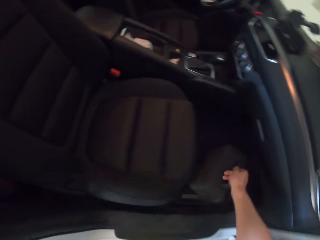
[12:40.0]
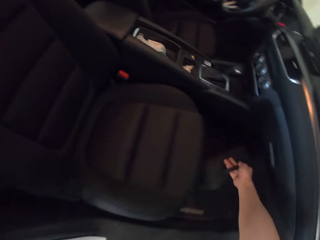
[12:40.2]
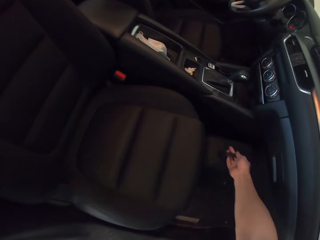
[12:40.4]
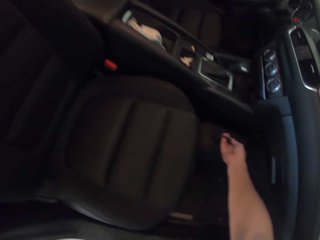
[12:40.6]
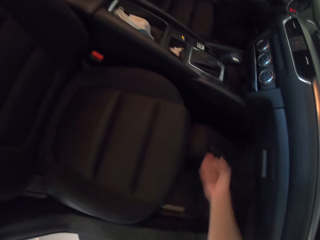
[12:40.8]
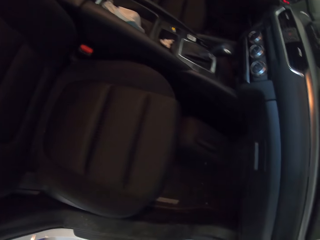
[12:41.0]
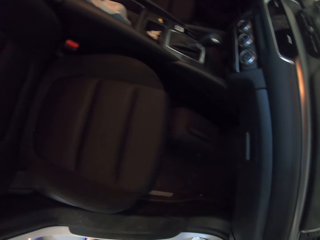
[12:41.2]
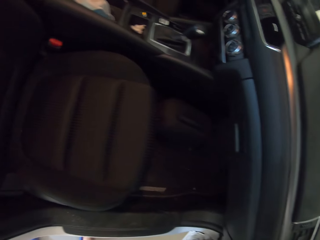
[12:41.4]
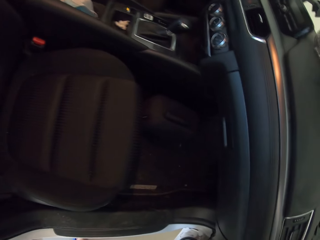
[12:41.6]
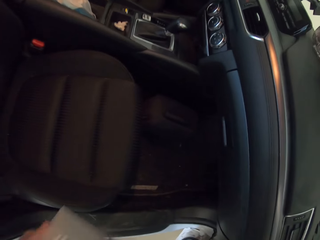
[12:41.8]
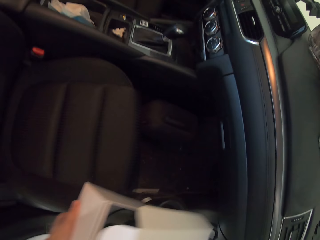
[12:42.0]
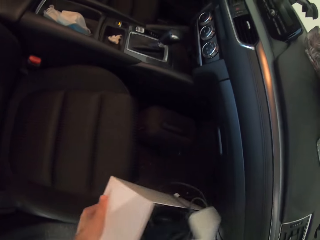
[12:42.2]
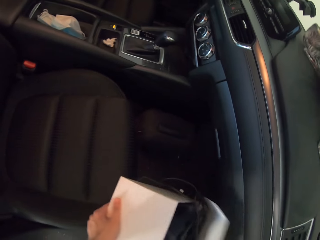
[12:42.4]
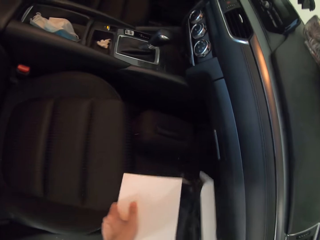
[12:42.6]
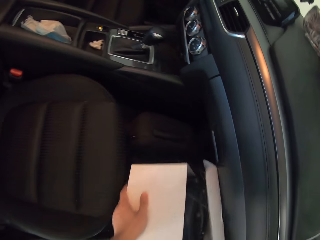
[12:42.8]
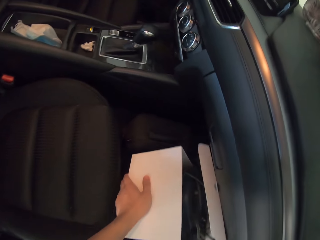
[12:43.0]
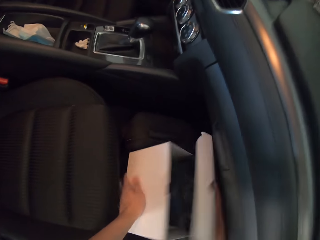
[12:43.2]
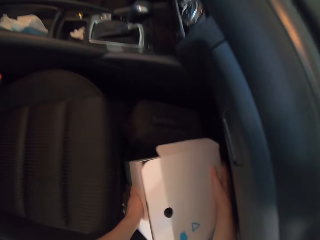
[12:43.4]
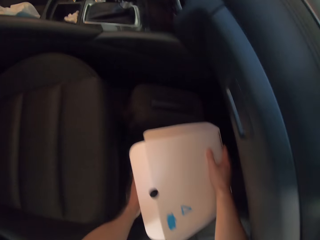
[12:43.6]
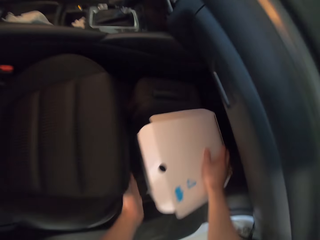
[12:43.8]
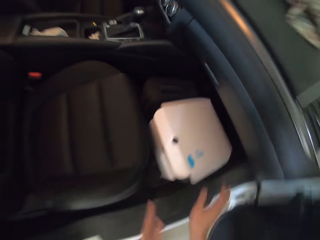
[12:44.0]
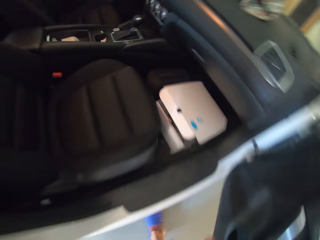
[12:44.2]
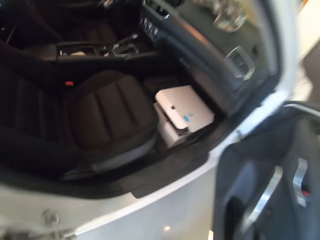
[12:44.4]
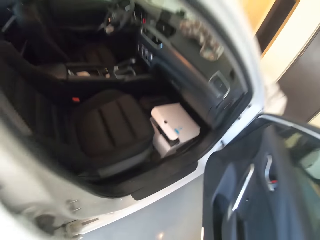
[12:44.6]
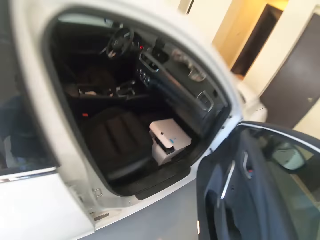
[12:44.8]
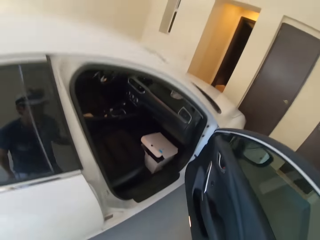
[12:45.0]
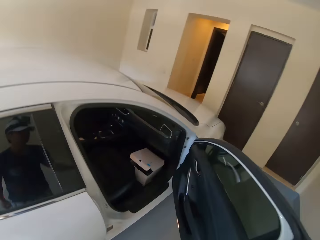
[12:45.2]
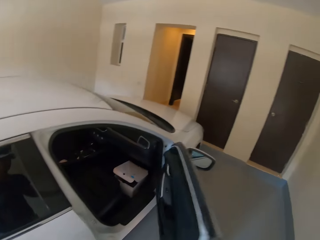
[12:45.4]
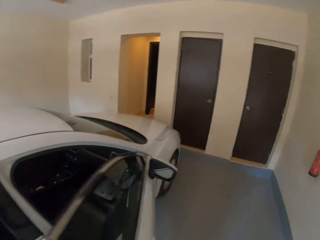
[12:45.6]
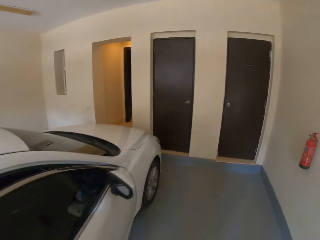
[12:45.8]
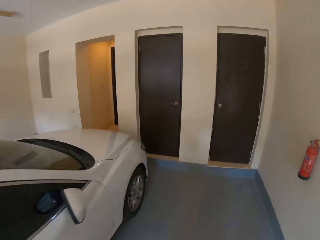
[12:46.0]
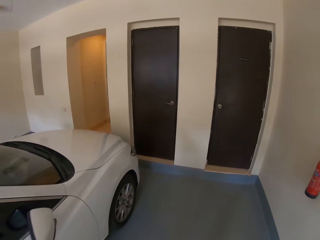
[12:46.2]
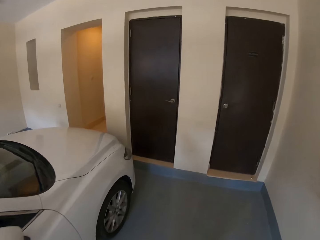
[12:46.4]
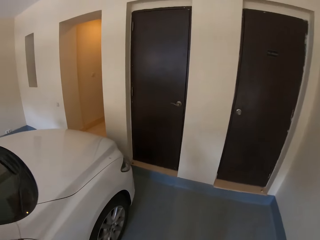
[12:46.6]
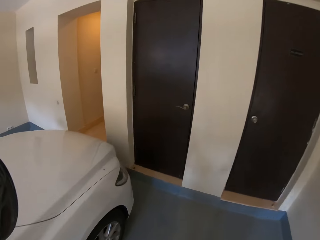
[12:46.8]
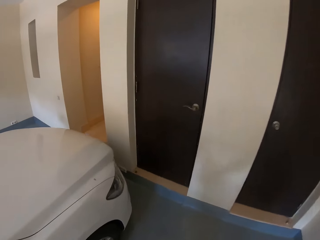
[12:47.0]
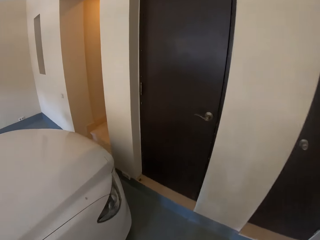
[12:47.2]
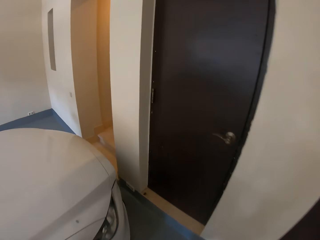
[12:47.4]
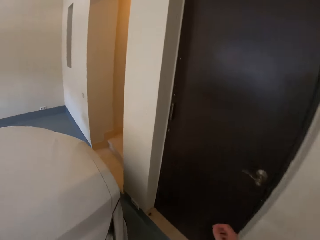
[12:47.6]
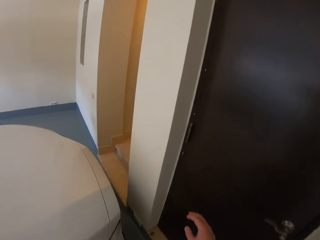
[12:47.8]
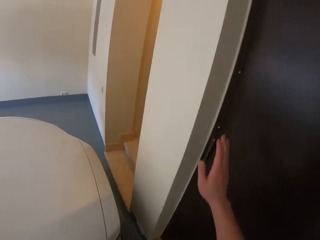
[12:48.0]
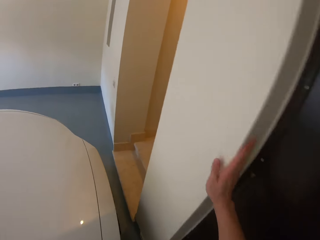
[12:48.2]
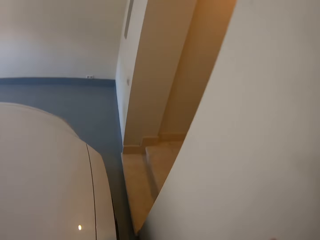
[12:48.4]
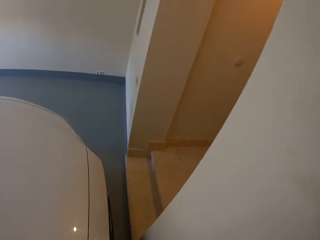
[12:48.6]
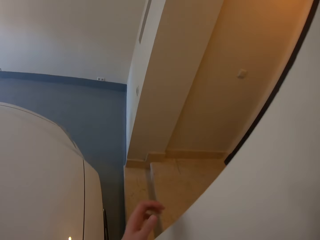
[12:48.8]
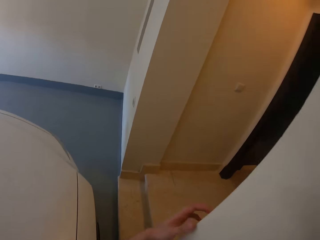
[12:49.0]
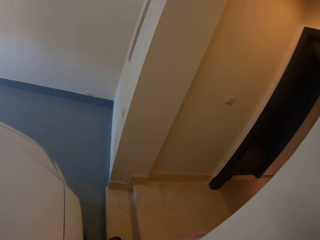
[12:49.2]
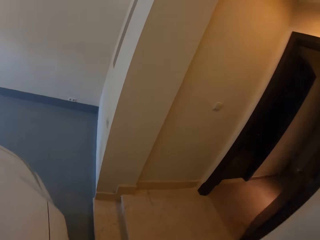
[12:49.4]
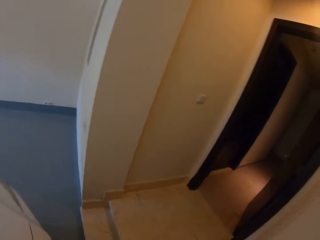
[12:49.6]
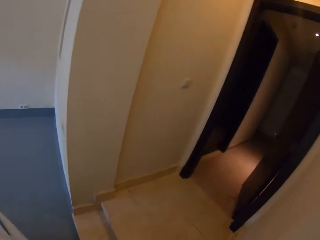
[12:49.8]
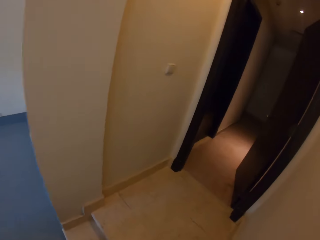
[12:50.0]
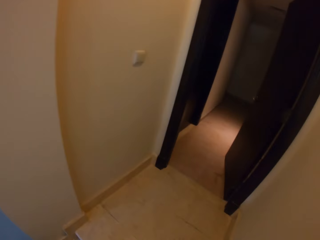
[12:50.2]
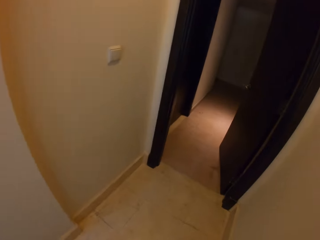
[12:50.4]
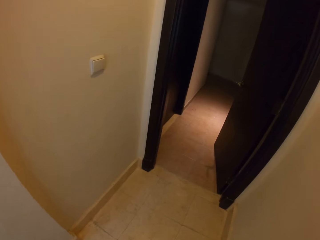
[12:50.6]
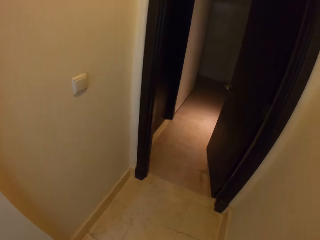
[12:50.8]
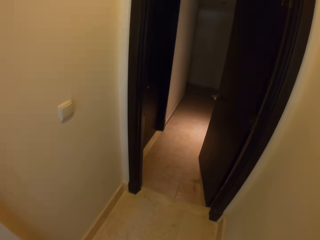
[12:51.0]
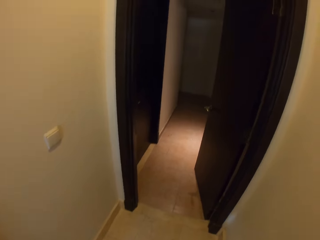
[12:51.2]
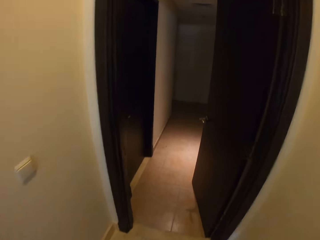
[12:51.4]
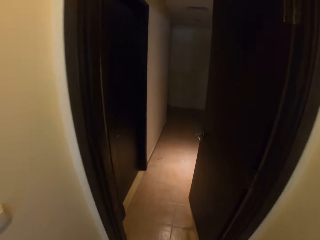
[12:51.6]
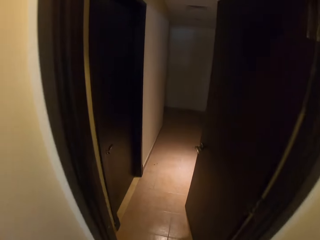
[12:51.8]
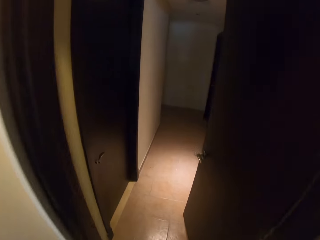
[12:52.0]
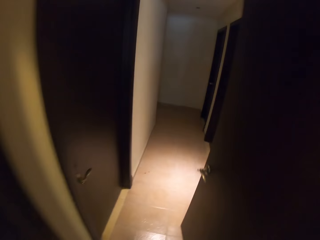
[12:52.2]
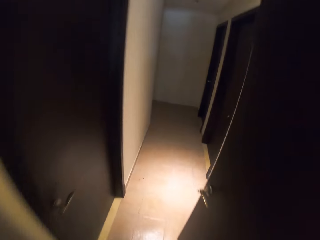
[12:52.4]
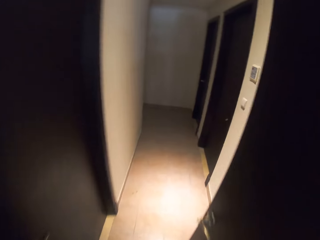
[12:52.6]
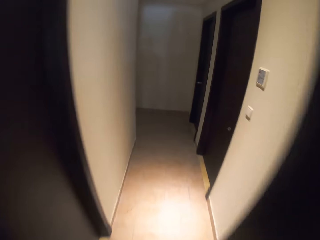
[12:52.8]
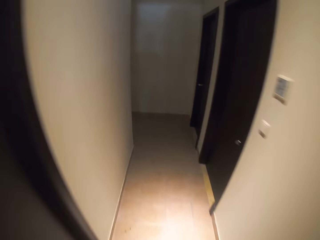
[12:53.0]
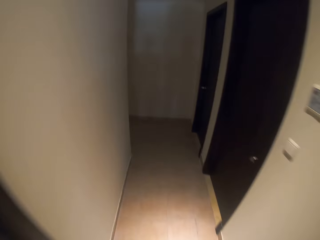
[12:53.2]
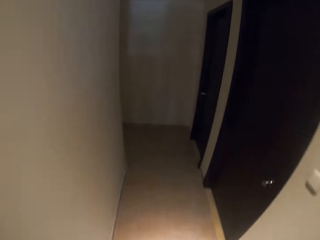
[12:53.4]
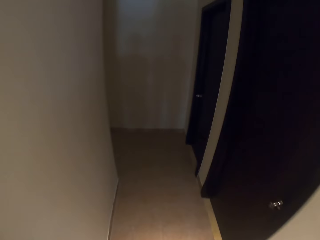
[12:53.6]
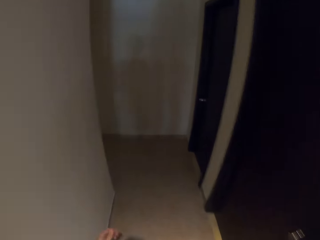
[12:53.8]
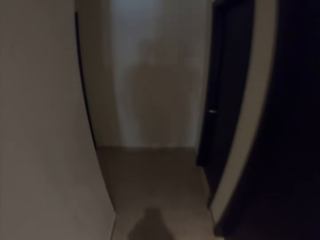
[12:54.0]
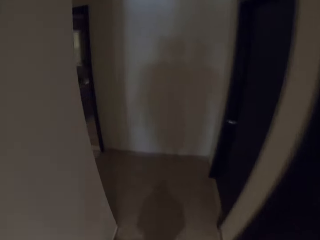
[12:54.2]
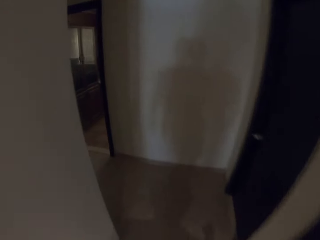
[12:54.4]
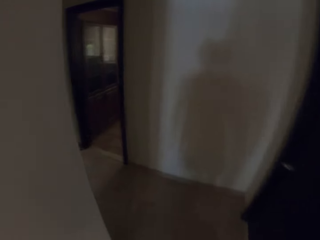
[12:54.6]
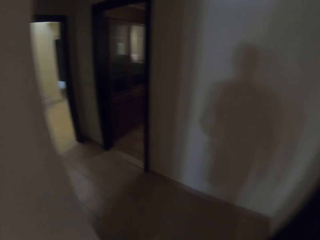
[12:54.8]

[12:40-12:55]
The camera wearer puts a small bag near the driver's seat. They put a small box near the driver's seat. They close the car door. They walk to the house. They touch a wall. They walk through a corridor.

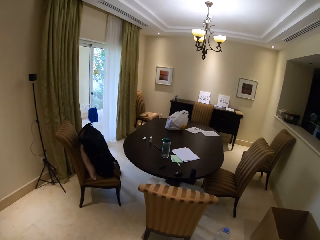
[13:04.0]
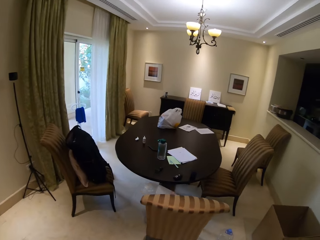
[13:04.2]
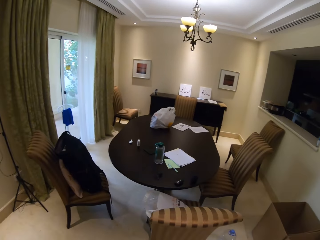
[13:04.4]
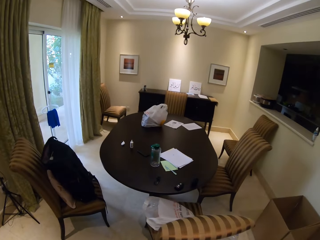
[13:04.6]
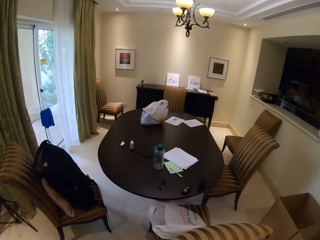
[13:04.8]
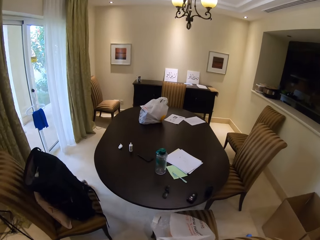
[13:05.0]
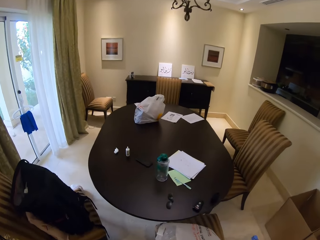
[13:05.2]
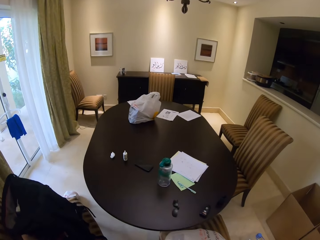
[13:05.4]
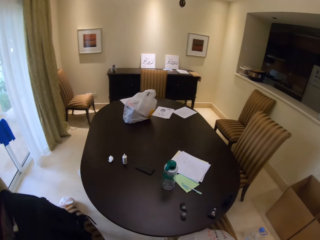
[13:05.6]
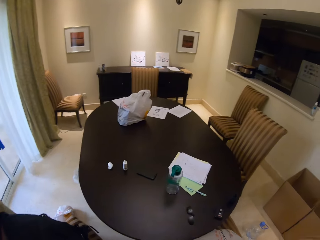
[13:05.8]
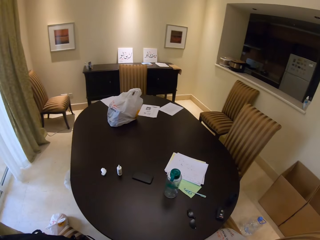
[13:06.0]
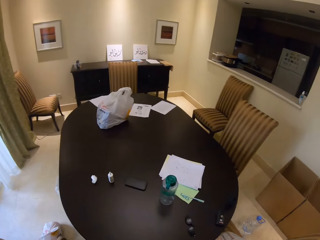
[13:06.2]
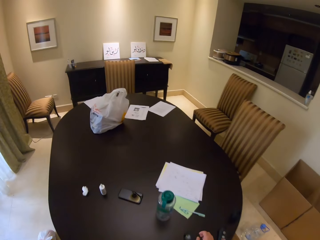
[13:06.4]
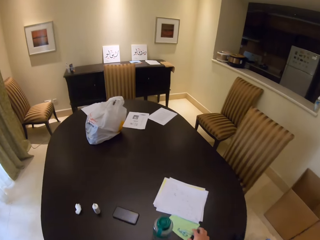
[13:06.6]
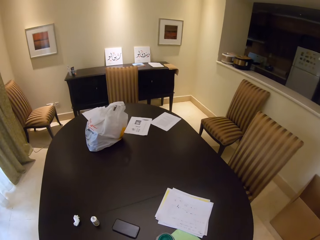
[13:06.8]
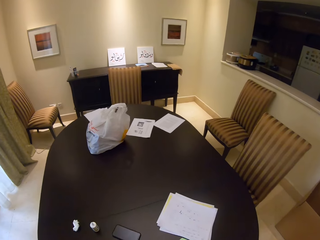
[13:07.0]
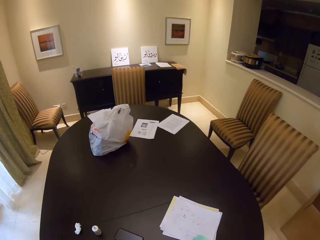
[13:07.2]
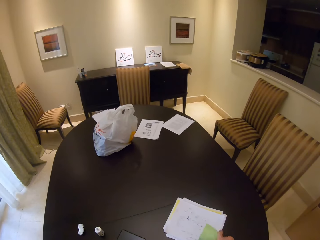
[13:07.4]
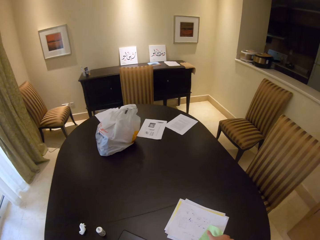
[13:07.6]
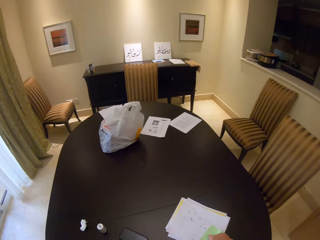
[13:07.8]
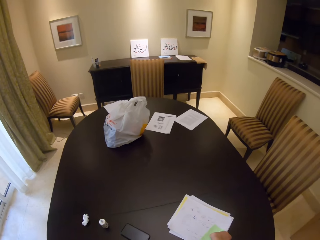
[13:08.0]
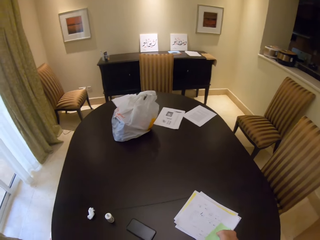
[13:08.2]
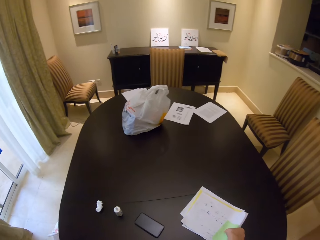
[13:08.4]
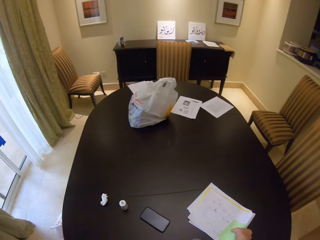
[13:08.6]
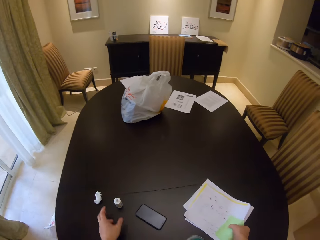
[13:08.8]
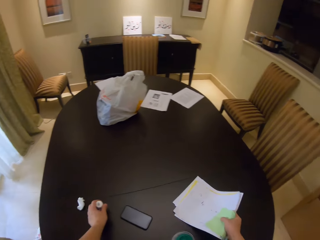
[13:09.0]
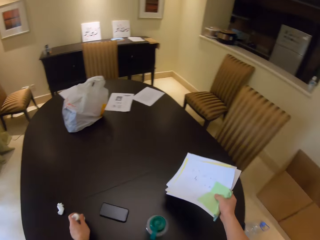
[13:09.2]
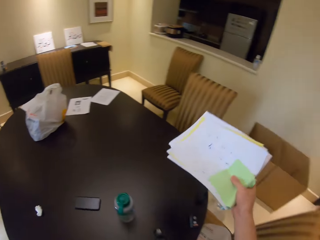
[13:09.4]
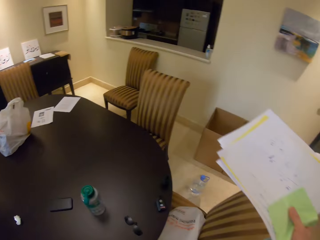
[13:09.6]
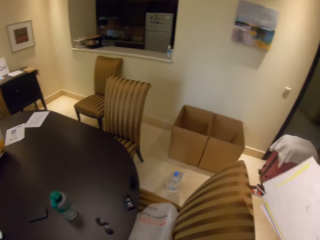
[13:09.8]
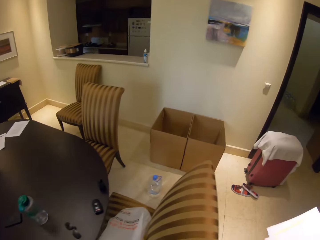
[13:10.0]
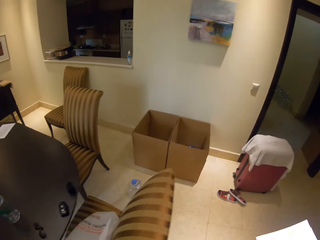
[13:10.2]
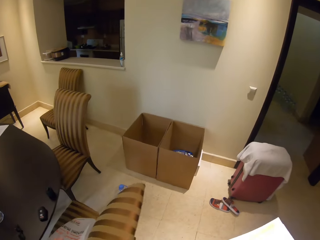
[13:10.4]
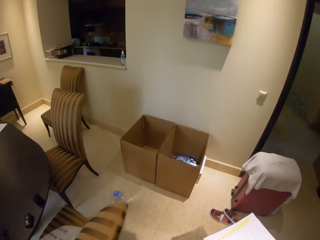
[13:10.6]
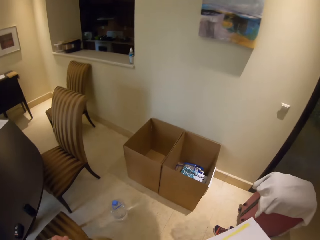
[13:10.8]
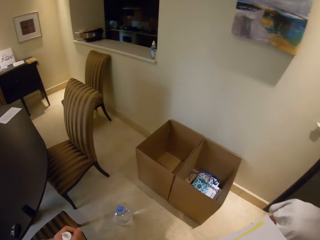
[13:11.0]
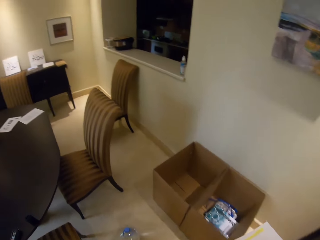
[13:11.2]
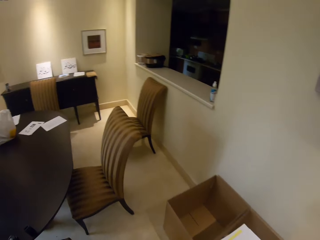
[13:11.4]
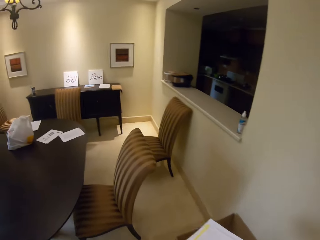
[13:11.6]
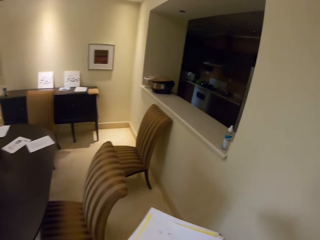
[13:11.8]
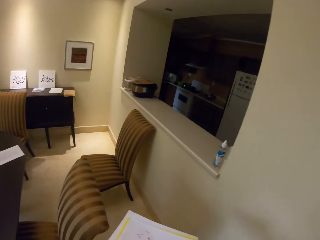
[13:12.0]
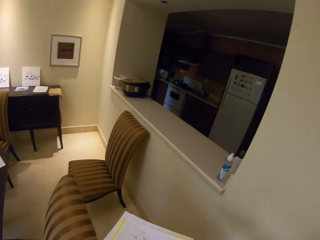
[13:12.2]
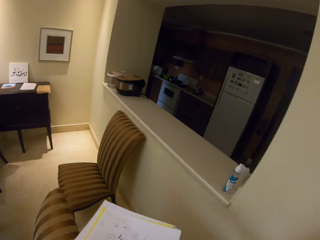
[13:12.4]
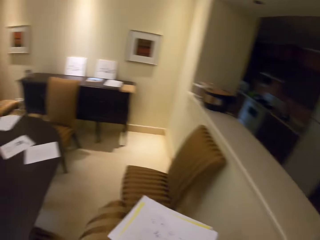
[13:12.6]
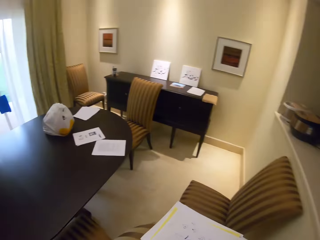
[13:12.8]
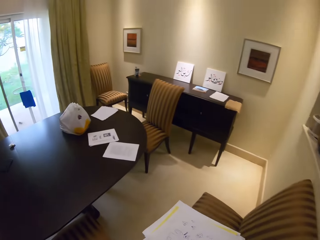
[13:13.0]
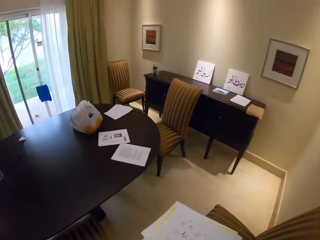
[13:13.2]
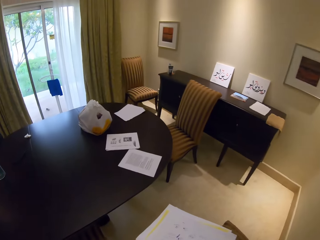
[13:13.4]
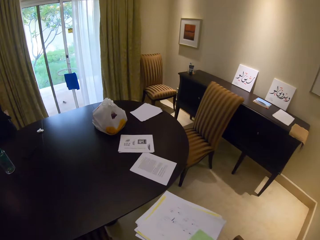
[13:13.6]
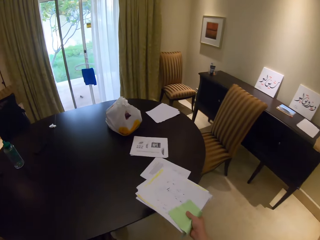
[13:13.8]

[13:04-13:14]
The camera wearer moves towards a table. They grab the papers on the table. They carry the papers.
